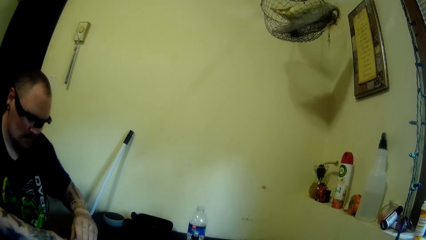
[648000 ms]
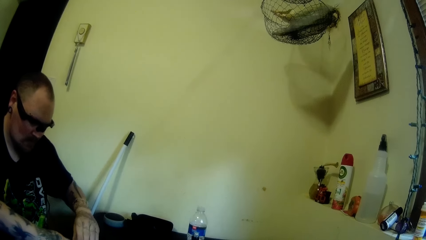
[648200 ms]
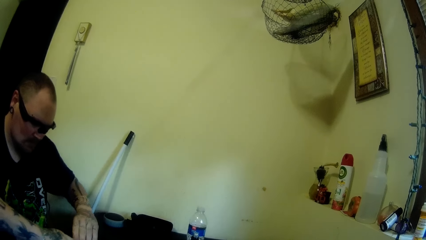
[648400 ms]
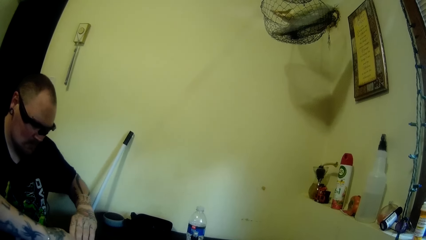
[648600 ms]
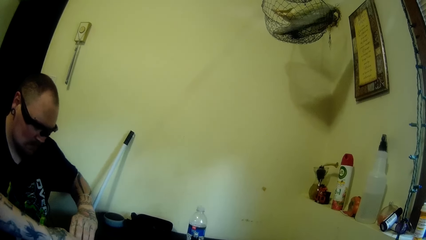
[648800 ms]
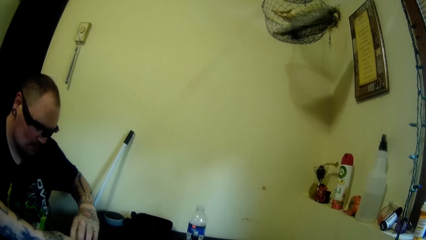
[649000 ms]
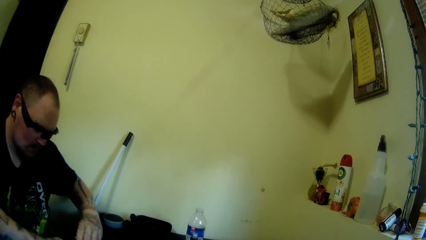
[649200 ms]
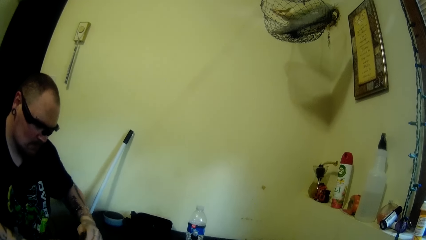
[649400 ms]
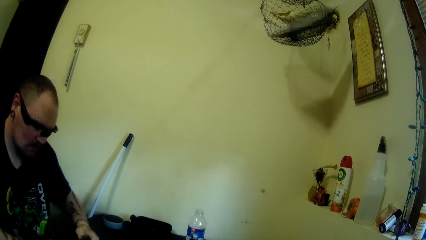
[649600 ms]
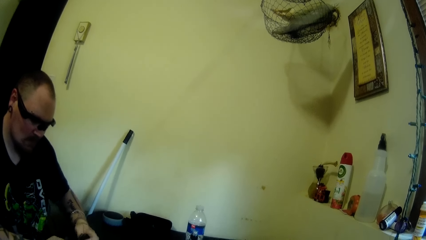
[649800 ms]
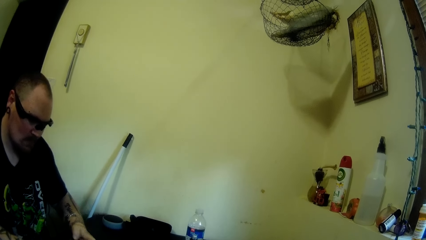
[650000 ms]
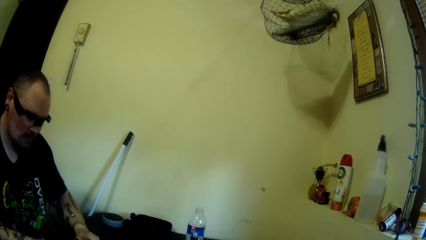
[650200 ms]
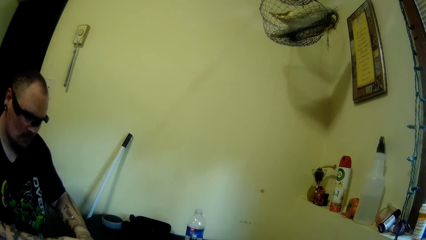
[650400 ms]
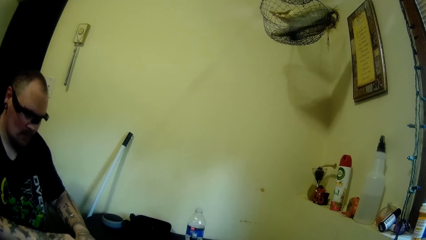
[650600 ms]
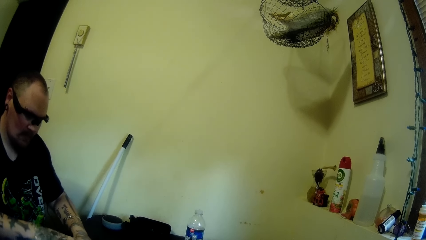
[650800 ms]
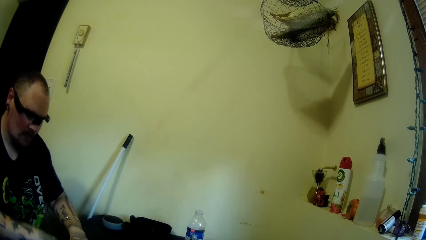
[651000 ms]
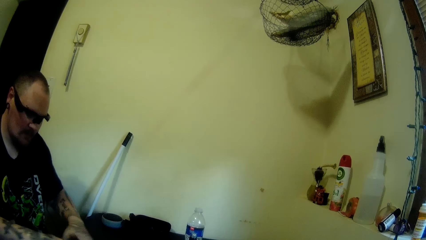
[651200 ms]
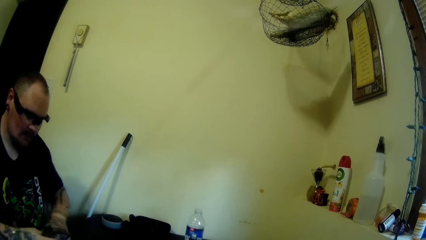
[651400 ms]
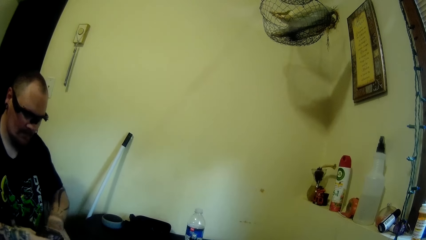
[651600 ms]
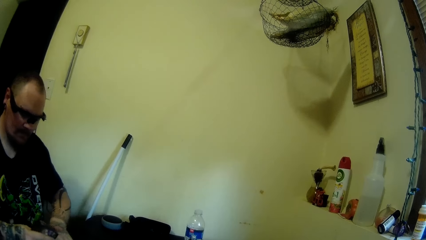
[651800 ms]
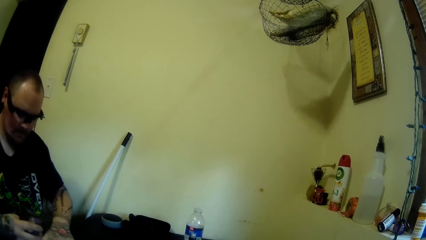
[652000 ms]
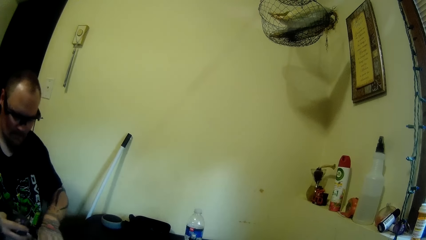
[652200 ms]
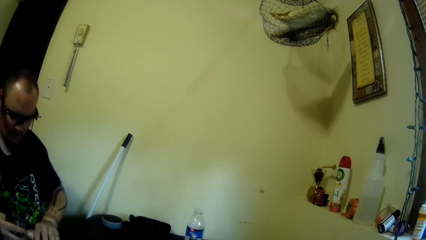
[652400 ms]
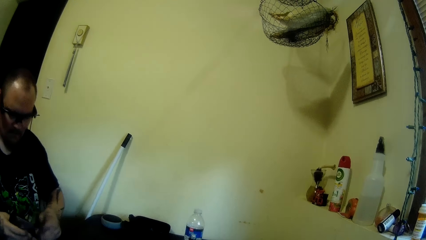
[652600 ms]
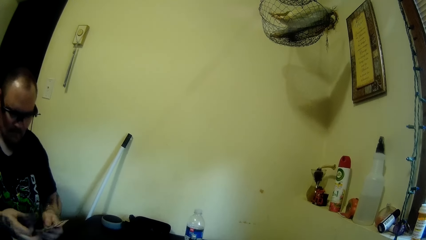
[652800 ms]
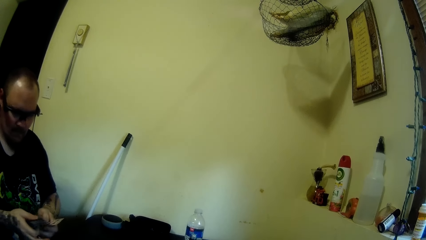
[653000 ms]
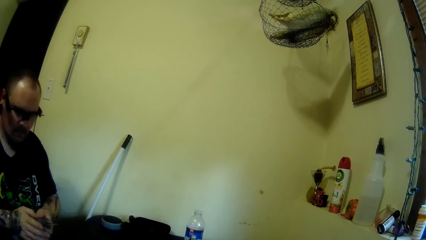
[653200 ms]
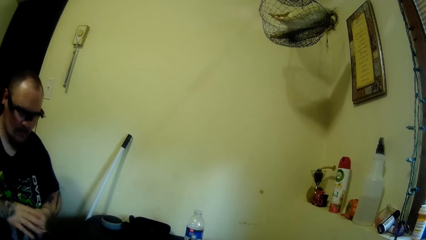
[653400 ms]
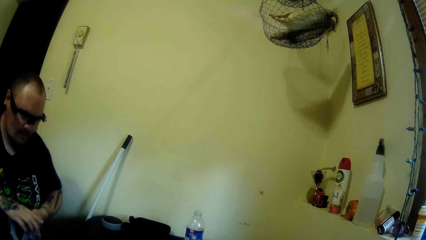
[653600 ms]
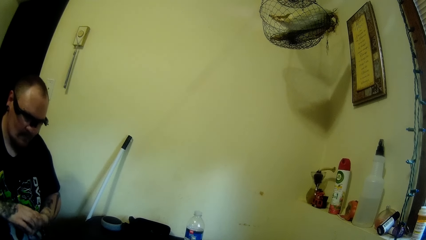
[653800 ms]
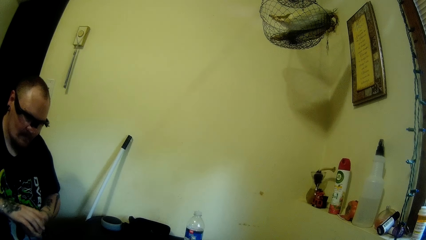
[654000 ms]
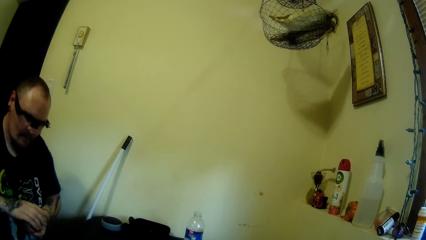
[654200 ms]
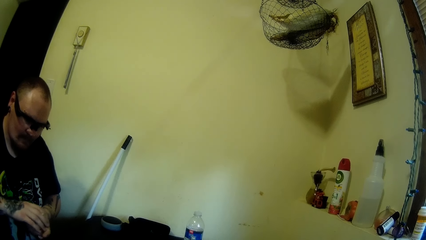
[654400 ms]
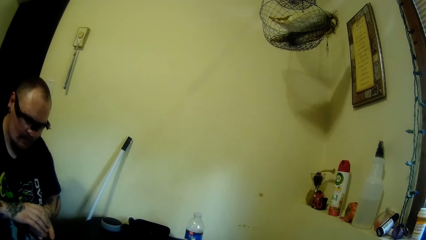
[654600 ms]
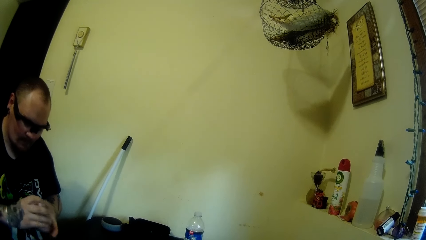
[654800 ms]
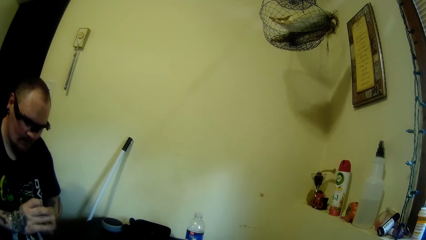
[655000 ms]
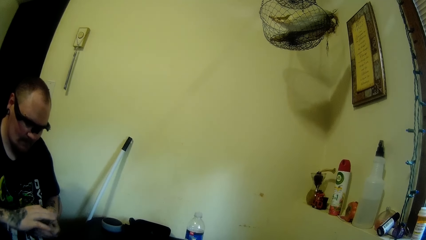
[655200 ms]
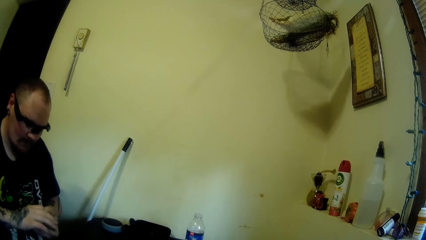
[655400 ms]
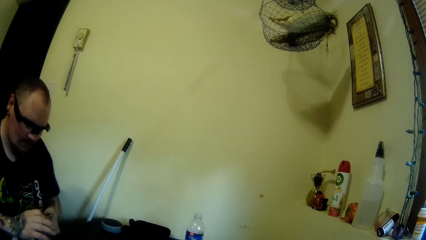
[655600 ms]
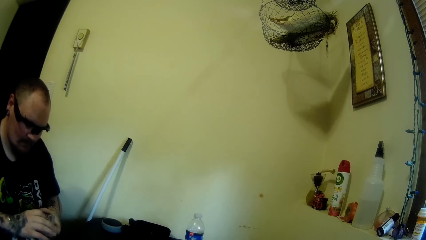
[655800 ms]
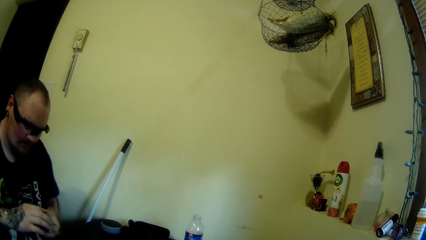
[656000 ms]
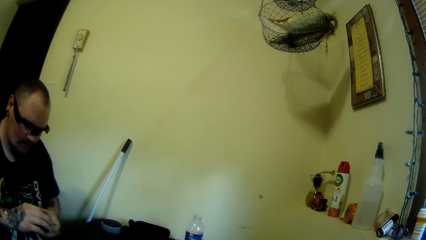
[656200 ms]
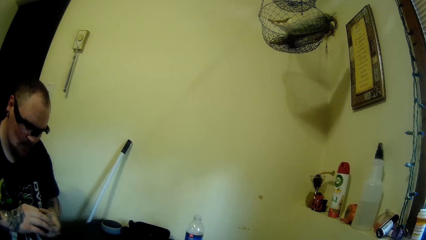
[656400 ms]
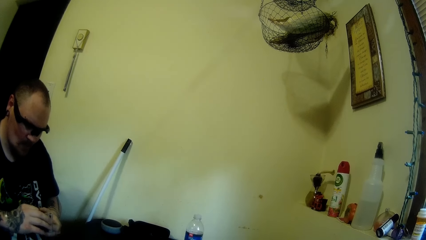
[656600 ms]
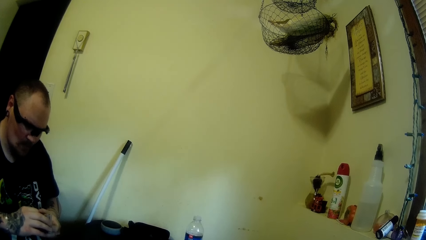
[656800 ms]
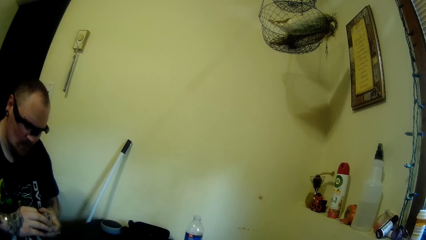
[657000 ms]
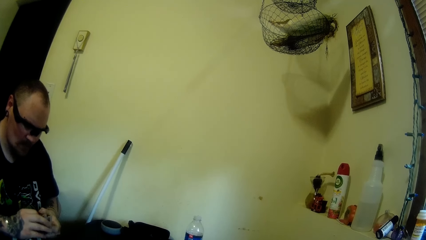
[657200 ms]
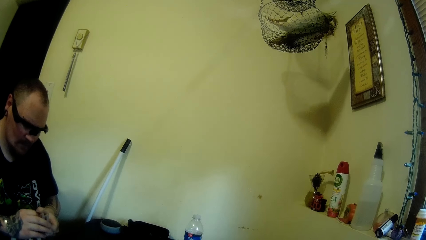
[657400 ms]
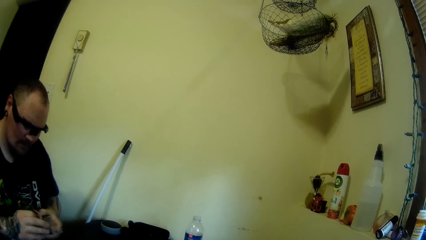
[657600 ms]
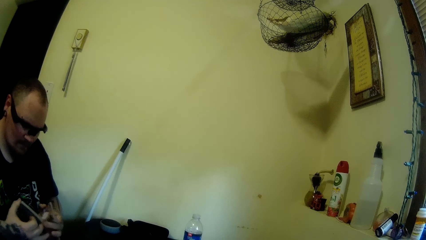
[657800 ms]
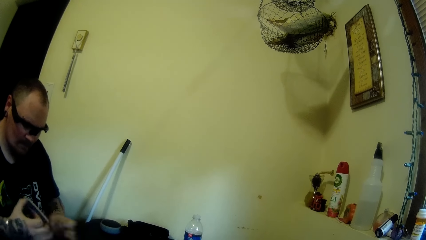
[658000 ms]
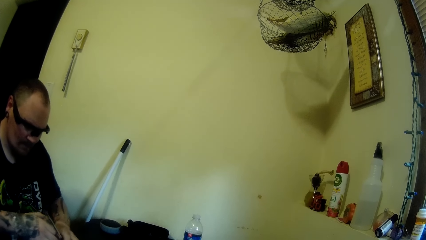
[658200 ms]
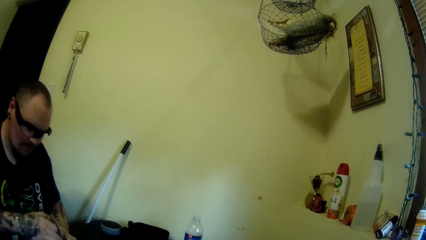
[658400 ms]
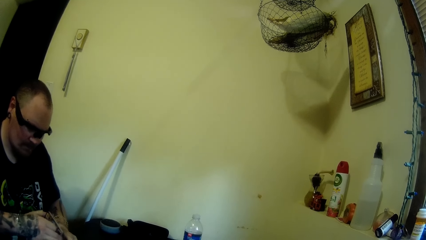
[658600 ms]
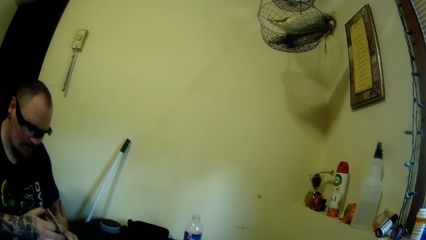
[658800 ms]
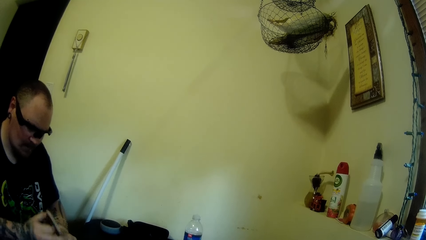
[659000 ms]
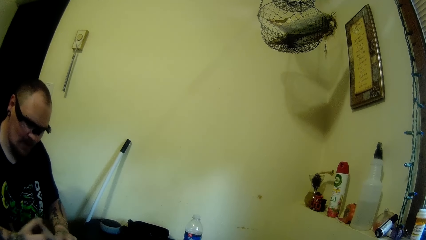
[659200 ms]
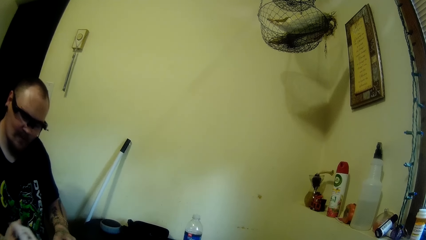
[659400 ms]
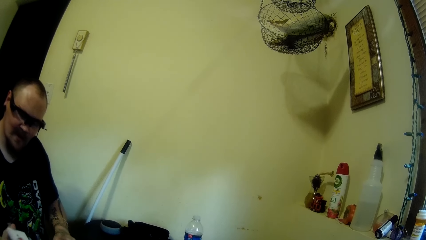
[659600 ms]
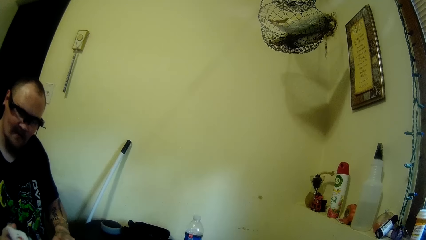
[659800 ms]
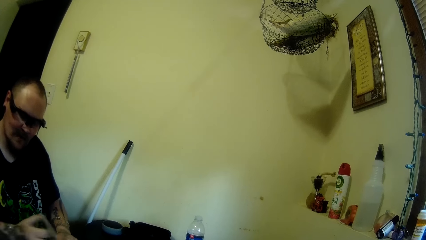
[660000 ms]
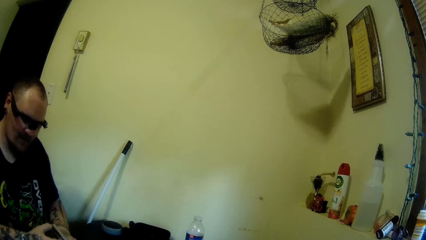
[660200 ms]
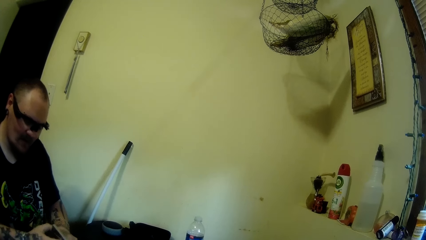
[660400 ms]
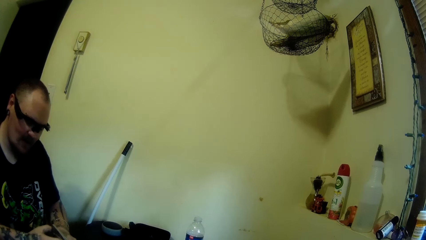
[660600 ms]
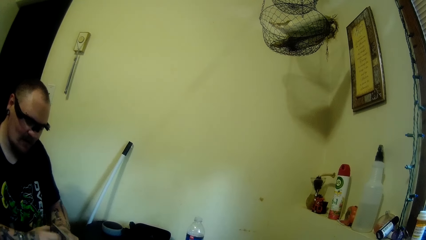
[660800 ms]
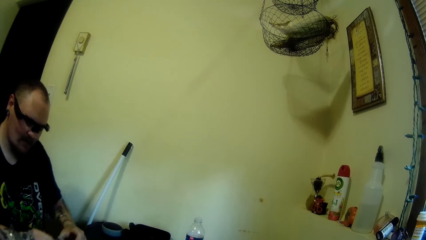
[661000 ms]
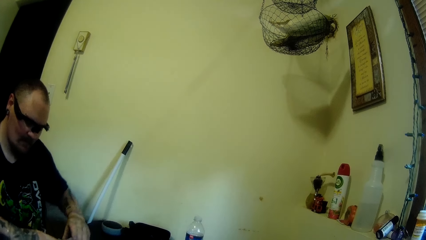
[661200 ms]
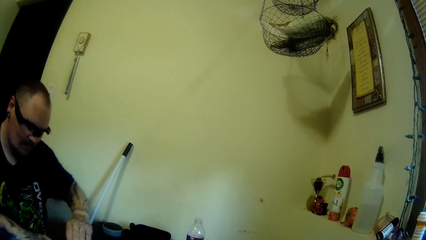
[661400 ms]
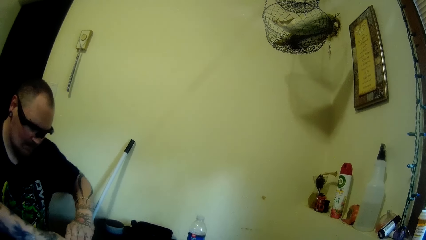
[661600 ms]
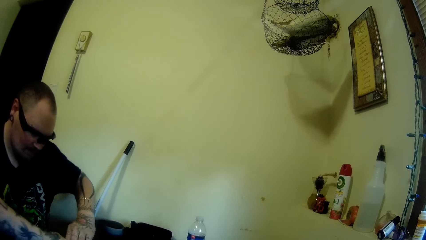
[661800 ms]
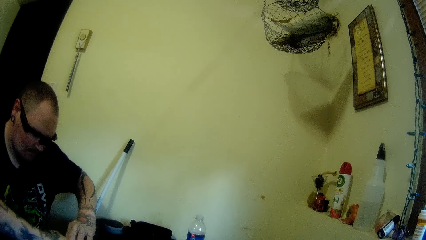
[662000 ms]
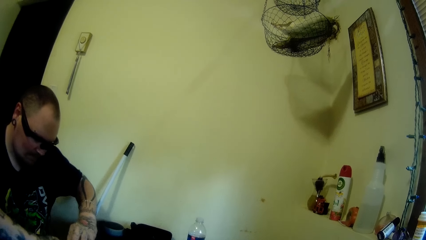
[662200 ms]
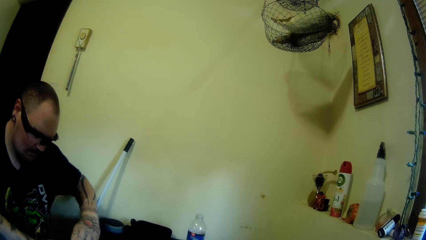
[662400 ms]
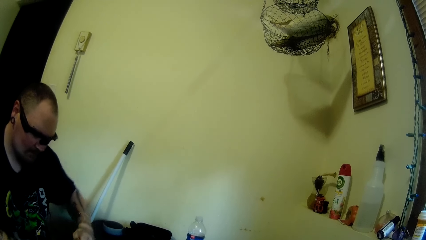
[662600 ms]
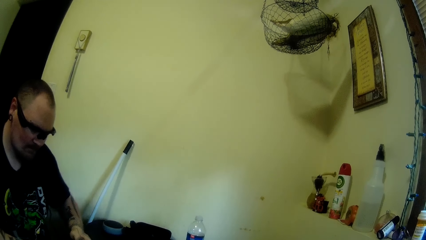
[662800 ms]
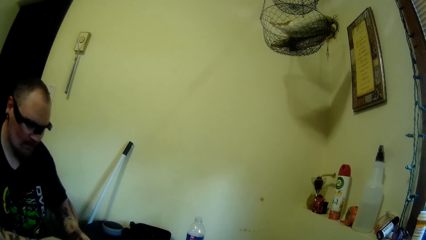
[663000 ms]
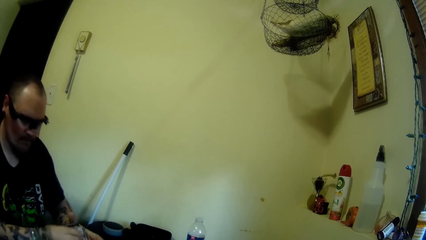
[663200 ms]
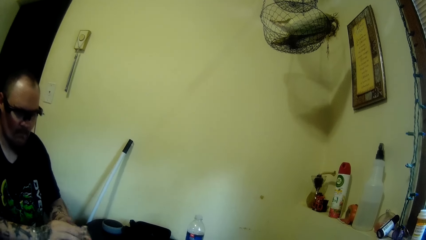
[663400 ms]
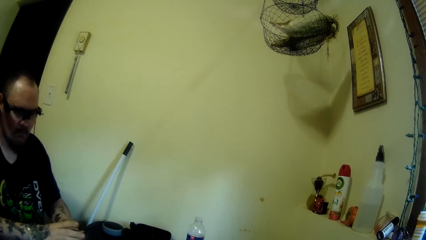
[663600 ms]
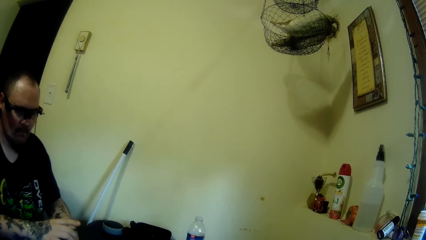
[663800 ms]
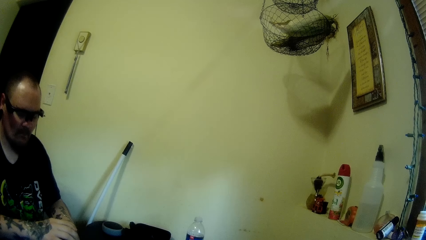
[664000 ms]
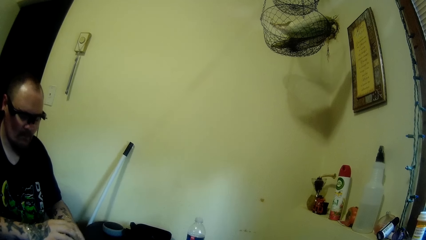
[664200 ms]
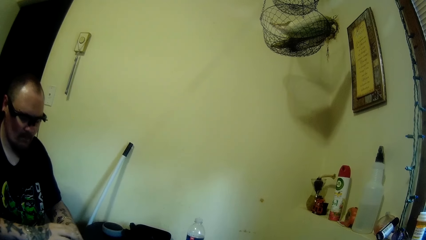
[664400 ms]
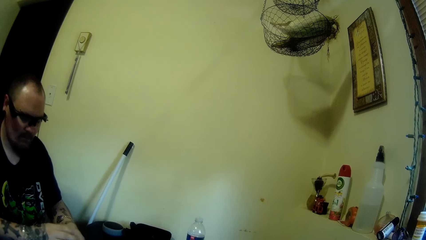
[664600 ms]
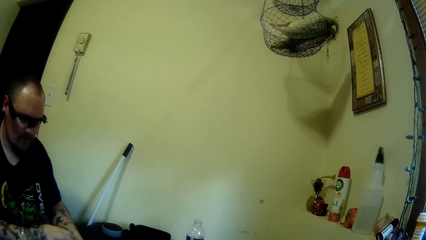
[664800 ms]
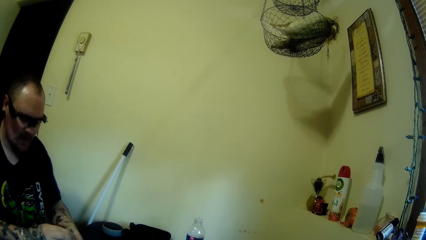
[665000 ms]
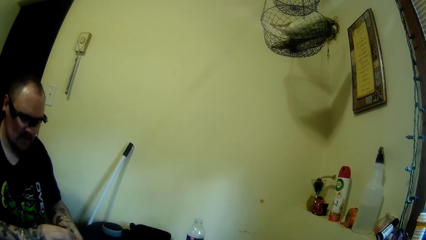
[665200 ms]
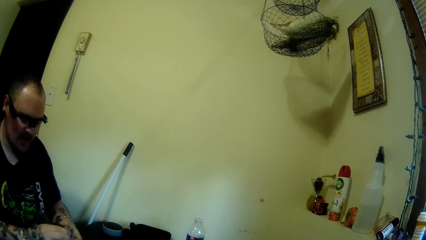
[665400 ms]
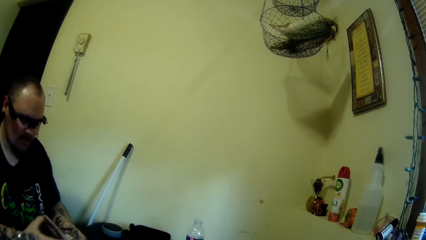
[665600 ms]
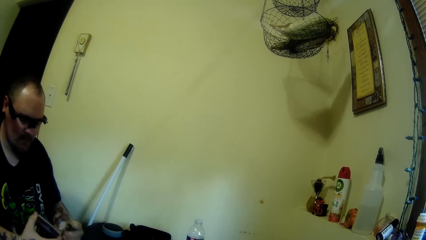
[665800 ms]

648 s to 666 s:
A person holds the cards. The person separates the cards. The person puts the cards on the table. The person holds the cards.
